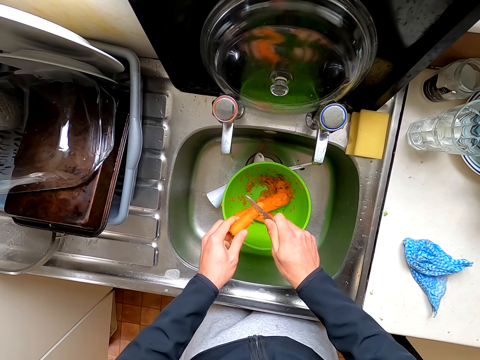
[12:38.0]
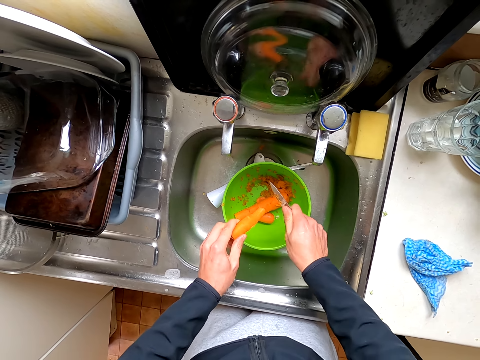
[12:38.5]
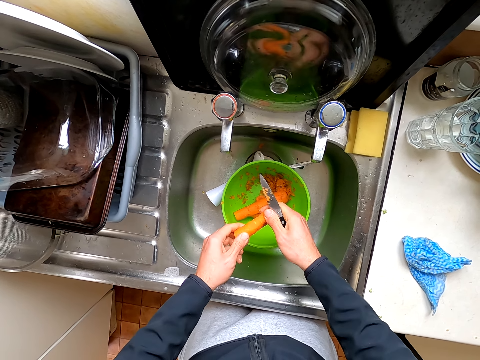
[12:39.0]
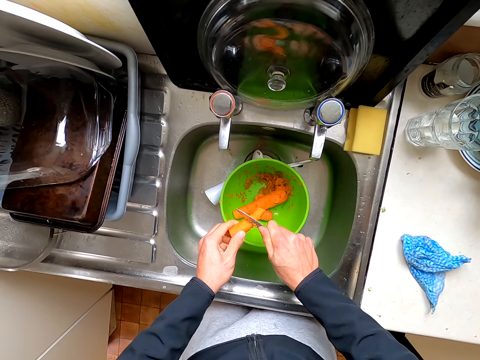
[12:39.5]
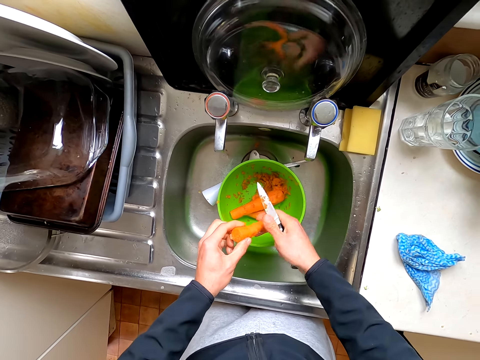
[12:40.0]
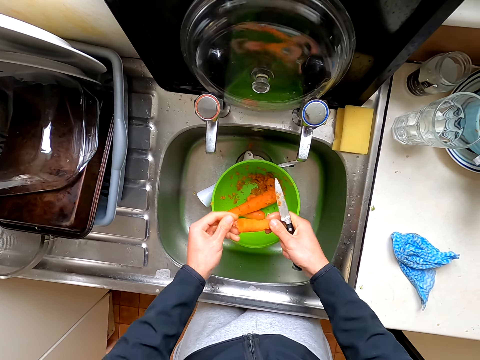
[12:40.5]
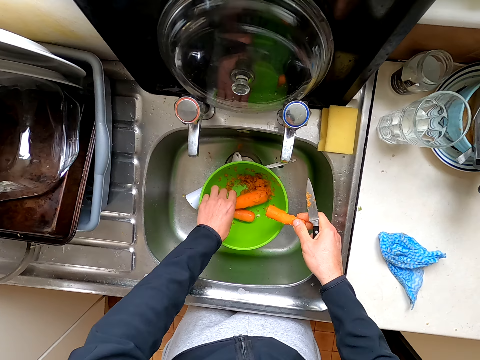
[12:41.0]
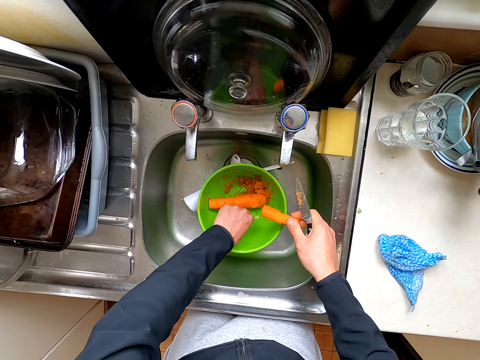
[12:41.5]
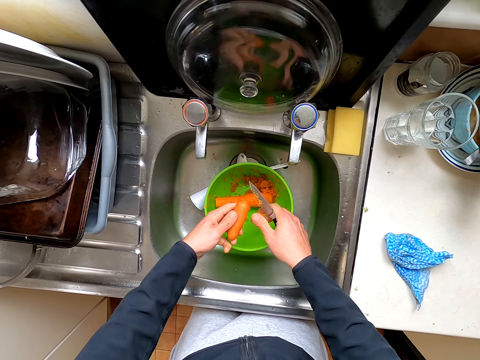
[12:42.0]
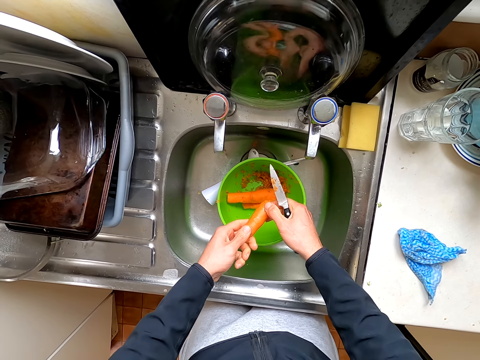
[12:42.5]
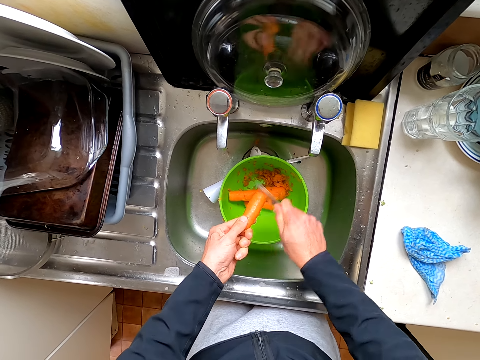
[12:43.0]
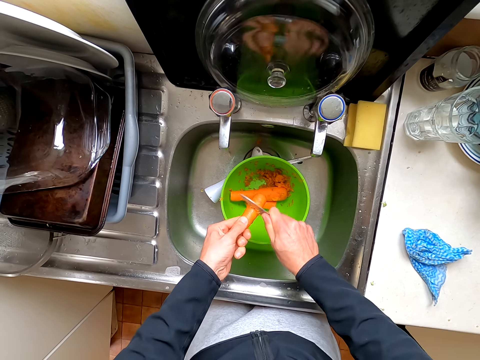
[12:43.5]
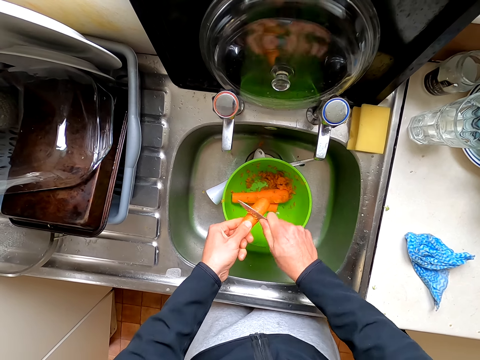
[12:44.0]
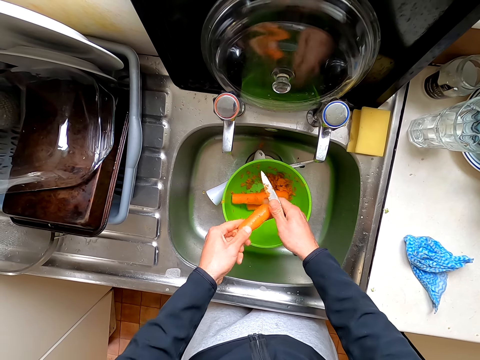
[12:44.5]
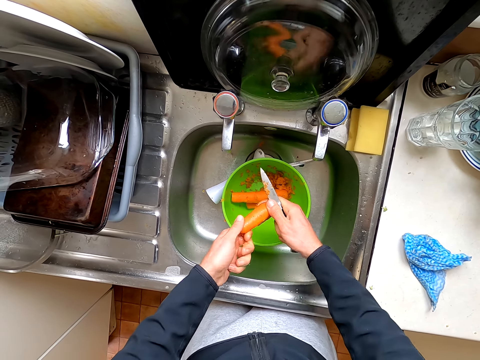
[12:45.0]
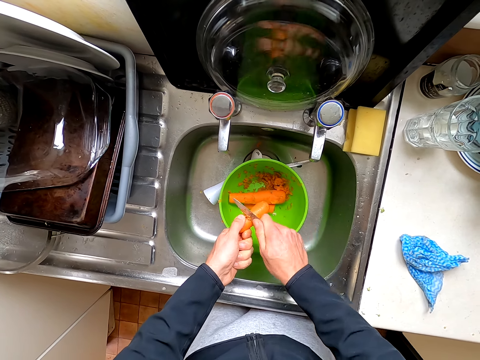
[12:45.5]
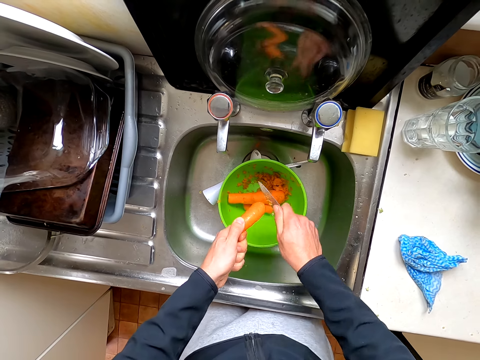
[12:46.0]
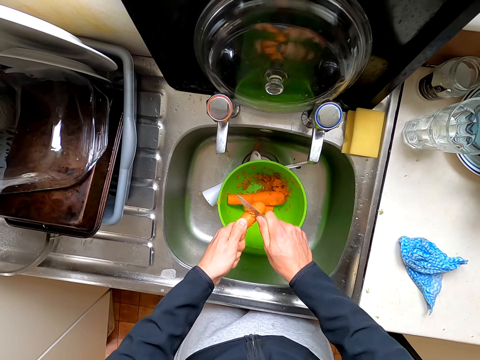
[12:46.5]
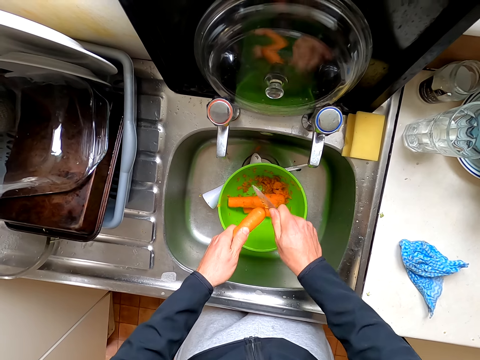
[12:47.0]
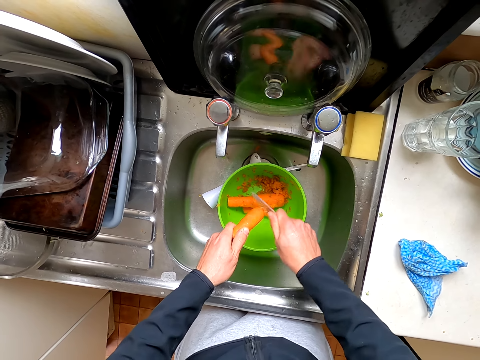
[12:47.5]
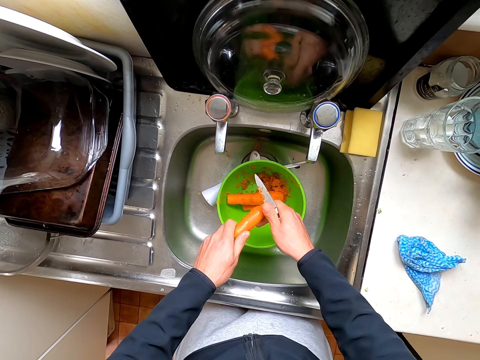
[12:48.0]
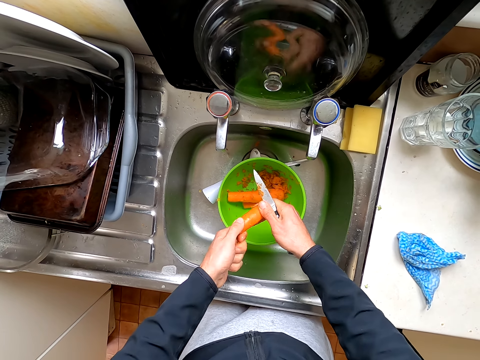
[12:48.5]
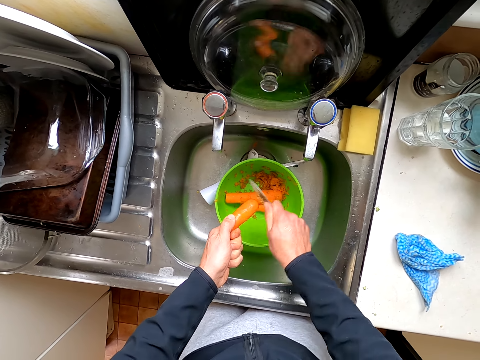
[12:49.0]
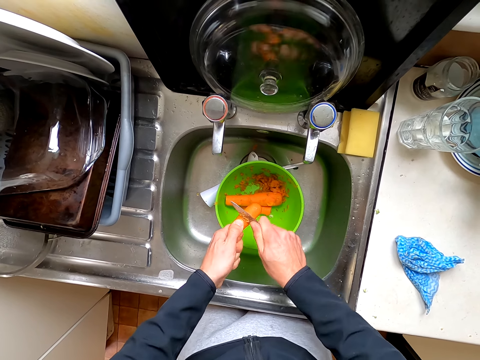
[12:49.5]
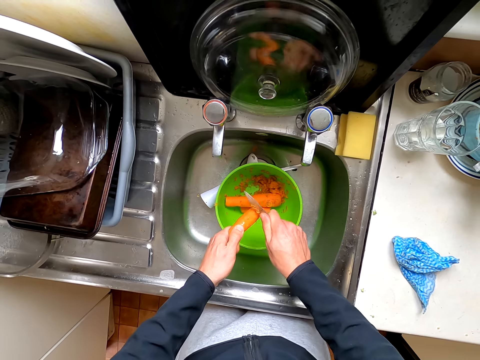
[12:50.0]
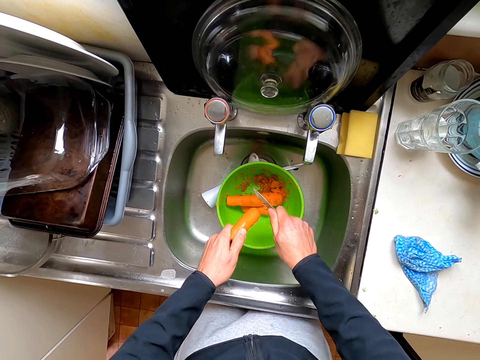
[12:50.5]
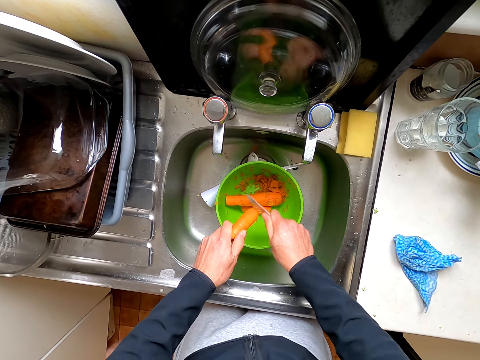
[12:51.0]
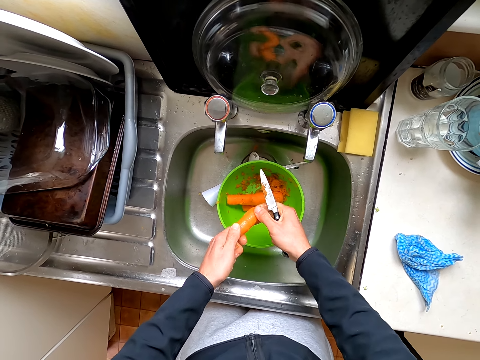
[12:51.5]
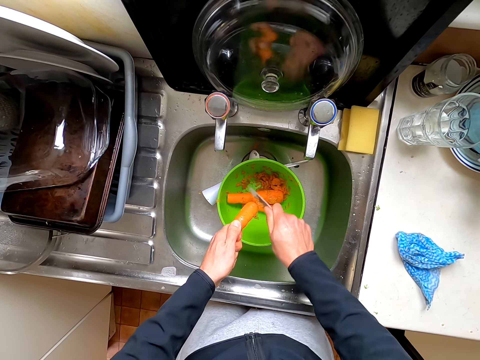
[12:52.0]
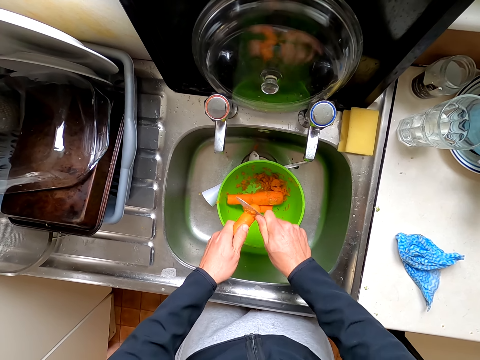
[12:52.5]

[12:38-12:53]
The camera wearer holds the carrot. They pick up the carrot and put the carrot in the bowl. They peel the carrot.

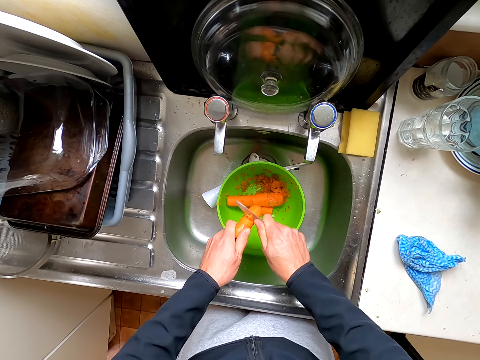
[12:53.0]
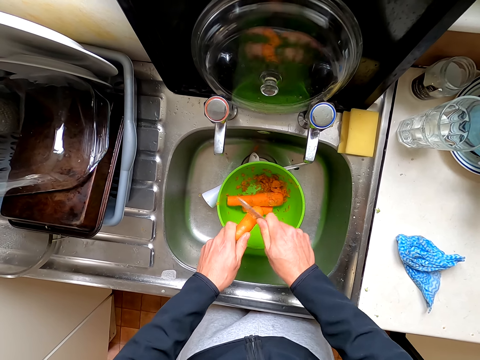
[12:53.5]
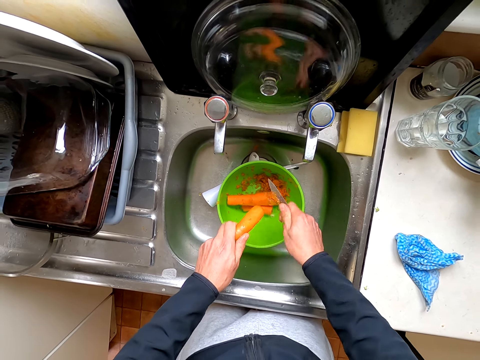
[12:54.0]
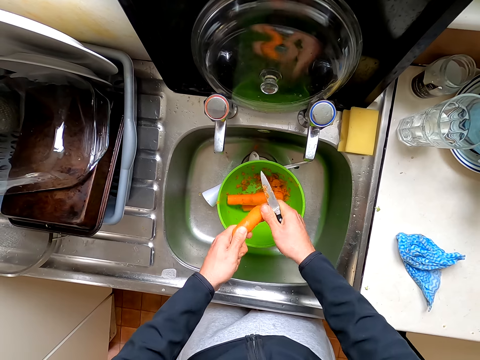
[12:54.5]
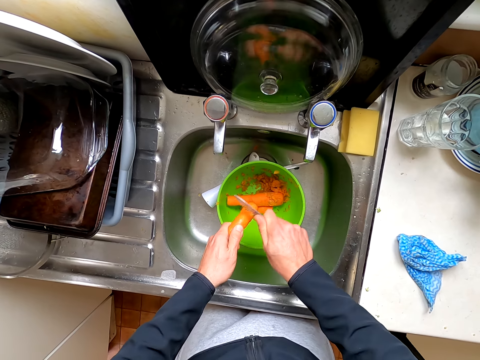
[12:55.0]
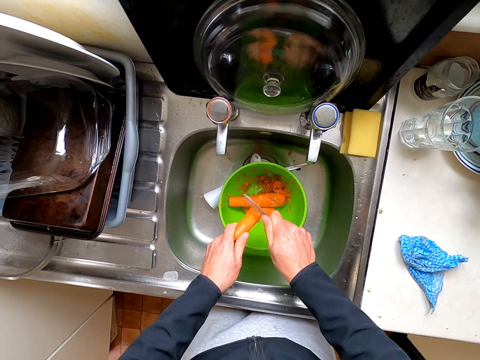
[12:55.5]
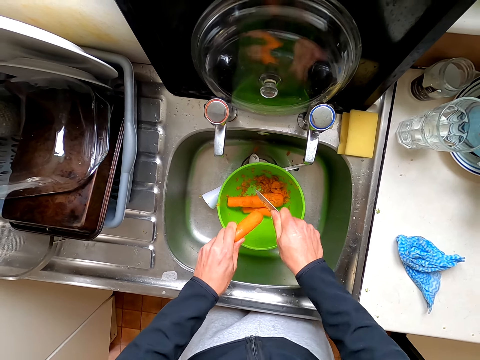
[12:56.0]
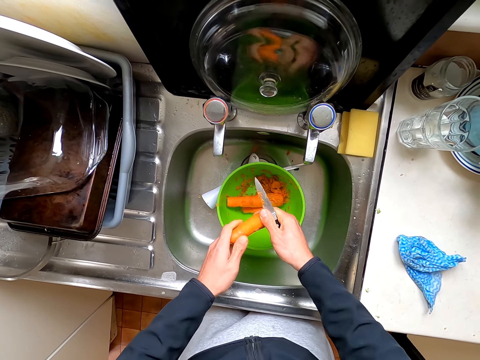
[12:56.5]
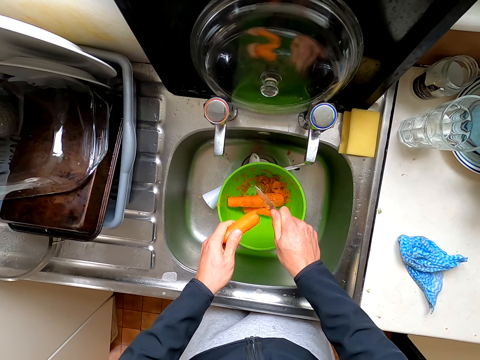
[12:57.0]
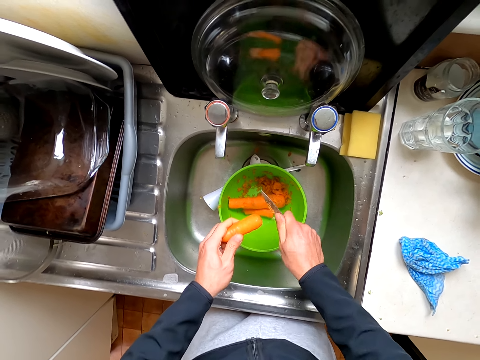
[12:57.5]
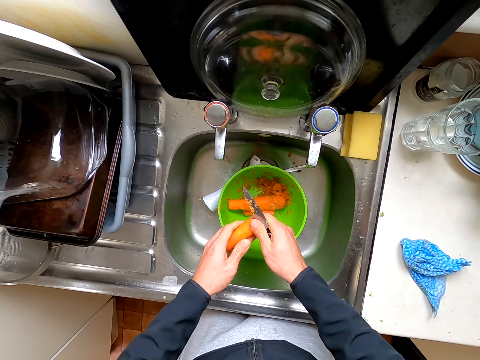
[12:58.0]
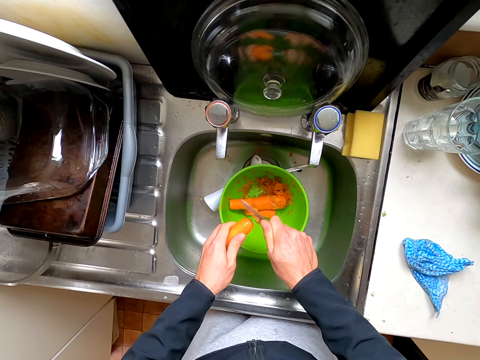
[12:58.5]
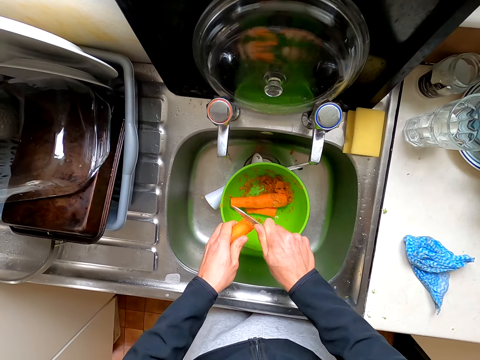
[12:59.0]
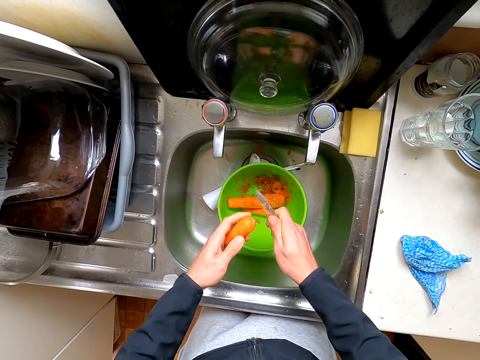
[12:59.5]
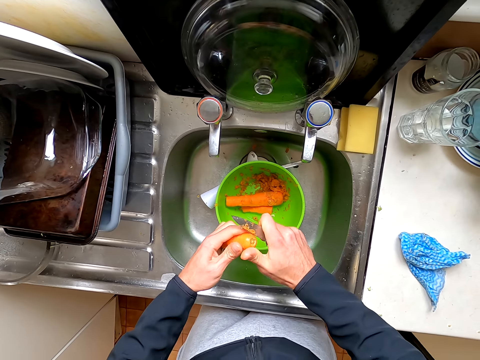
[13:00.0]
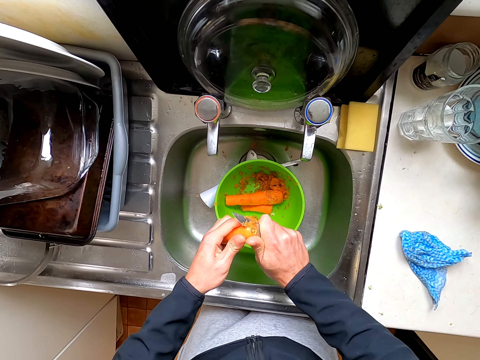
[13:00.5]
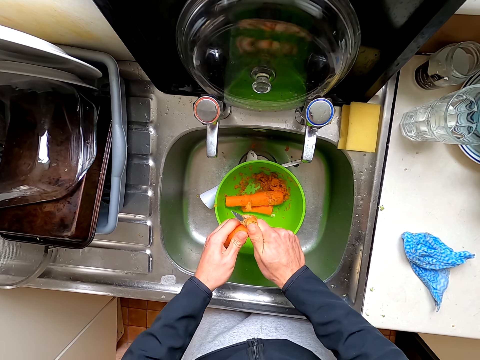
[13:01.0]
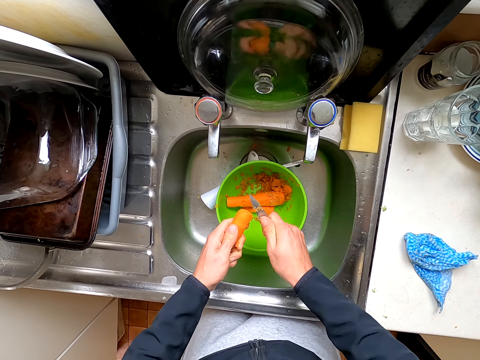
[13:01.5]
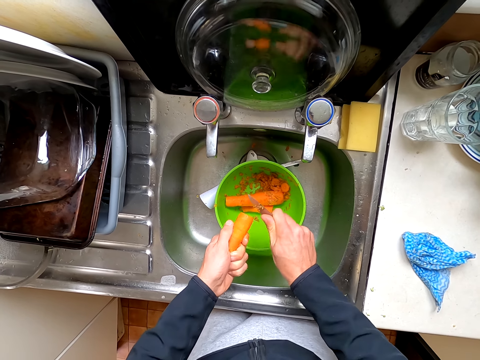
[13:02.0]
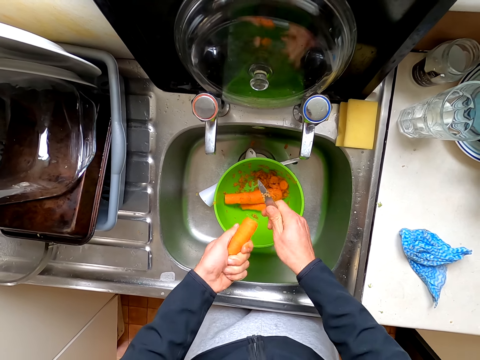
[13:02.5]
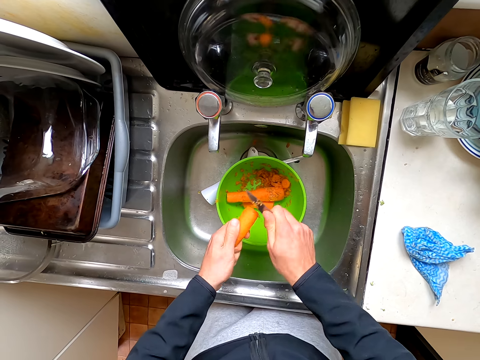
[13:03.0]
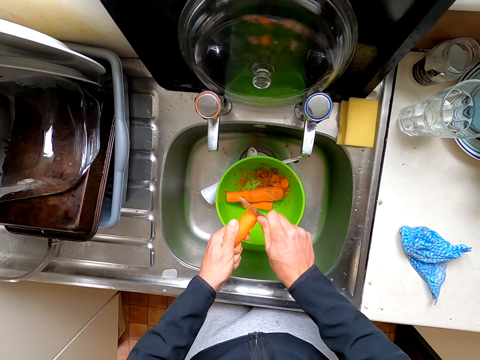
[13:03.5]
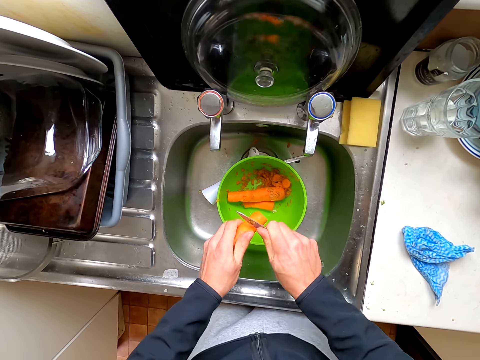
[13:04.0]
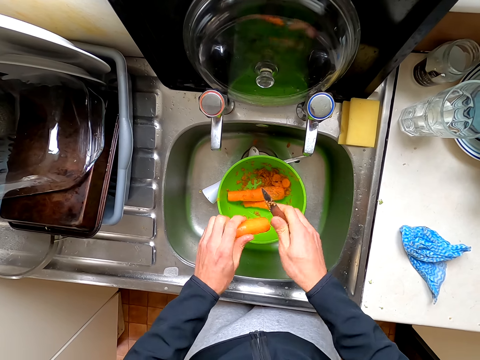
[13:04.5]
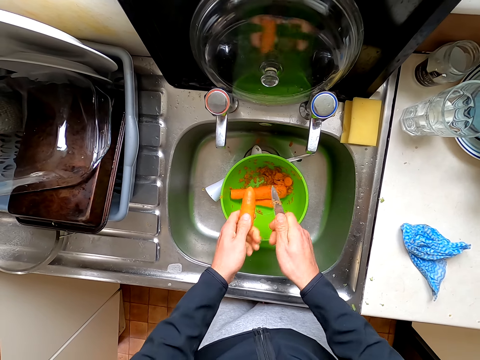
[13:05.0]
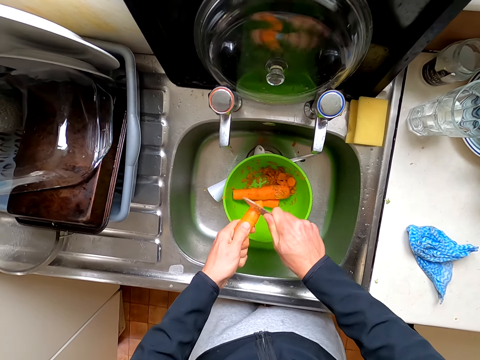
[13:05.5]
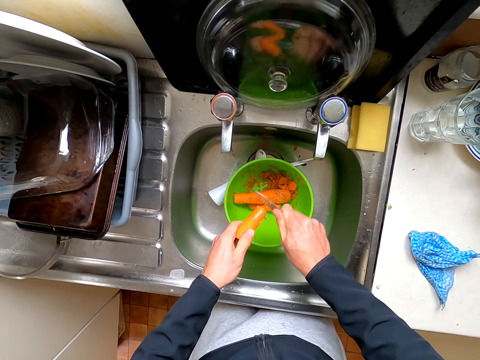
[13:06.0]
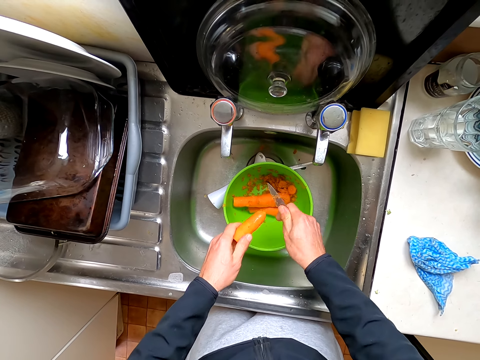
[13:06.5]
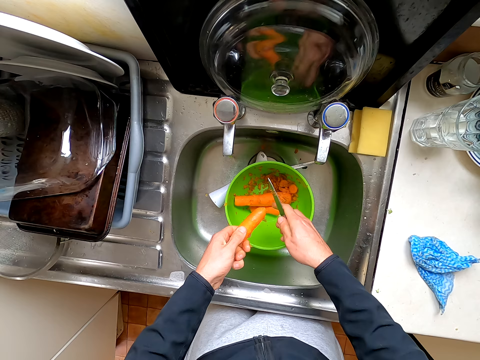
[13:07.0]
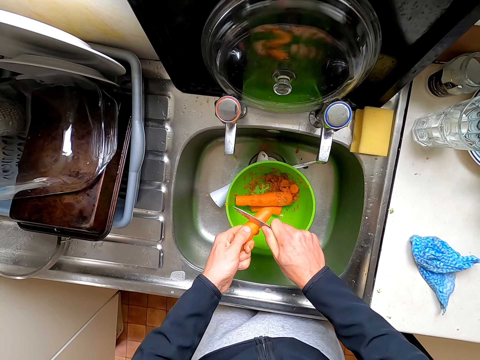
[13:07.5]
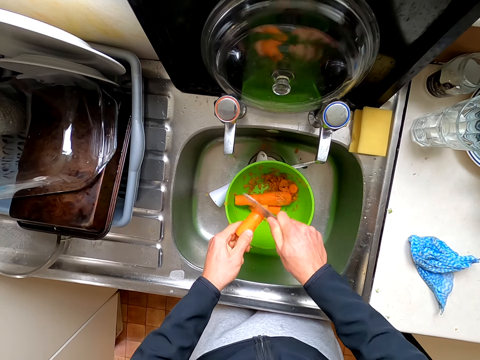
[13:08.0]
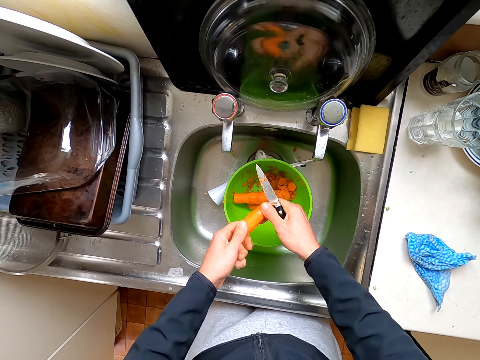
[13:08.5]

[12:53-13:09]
The camera wearer cuts the carrot. They peel the carrot. They turn the carrot. They peel the carrot.
